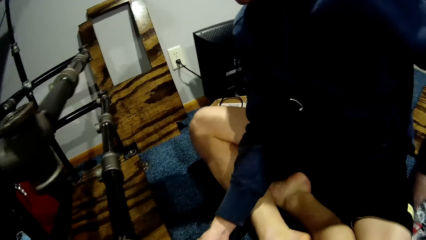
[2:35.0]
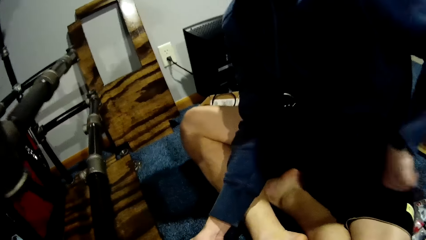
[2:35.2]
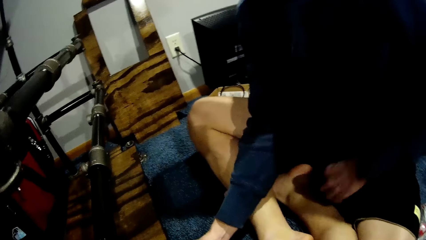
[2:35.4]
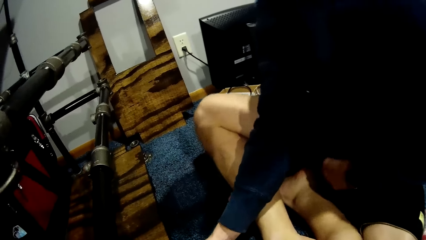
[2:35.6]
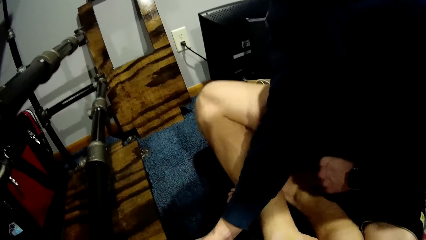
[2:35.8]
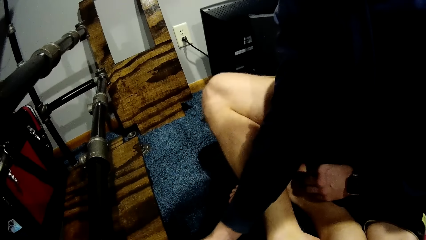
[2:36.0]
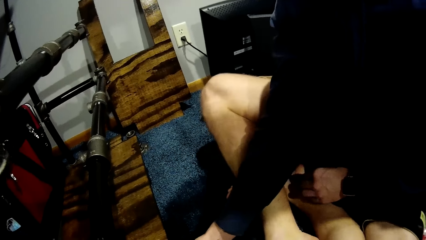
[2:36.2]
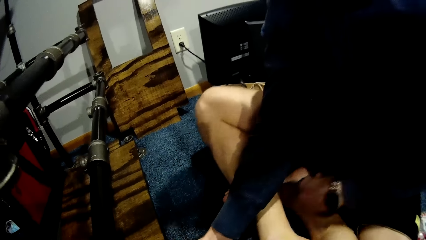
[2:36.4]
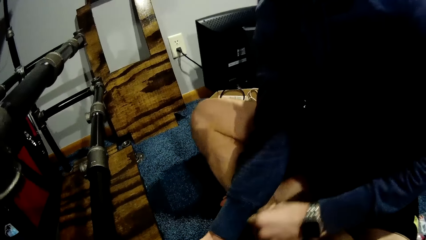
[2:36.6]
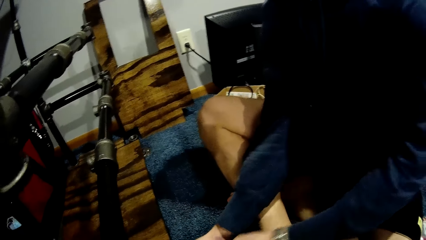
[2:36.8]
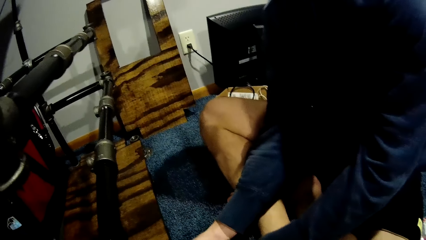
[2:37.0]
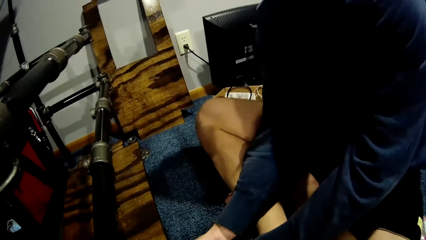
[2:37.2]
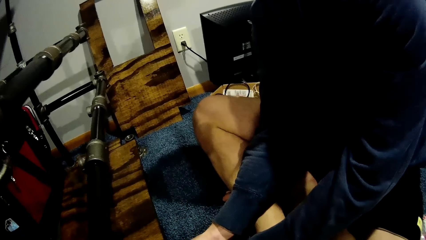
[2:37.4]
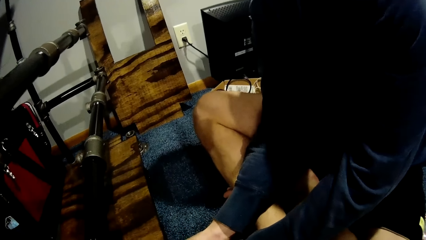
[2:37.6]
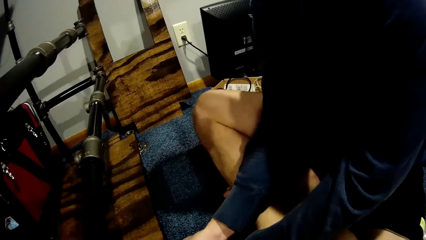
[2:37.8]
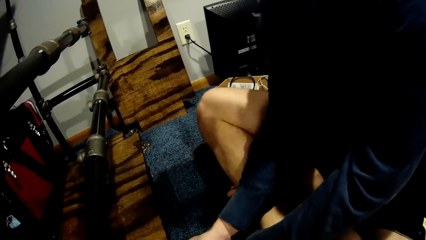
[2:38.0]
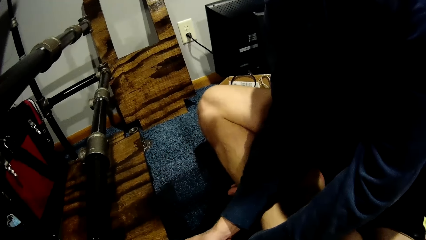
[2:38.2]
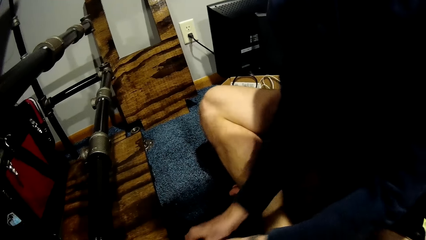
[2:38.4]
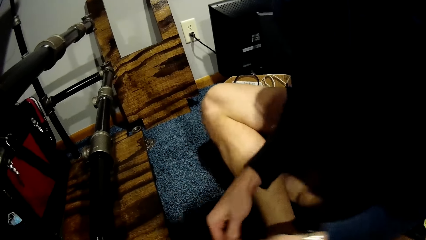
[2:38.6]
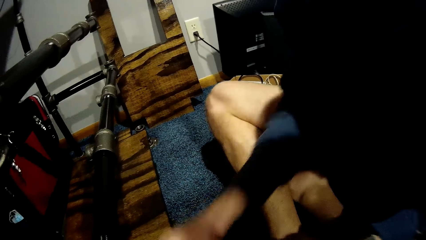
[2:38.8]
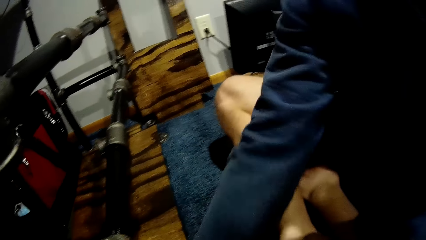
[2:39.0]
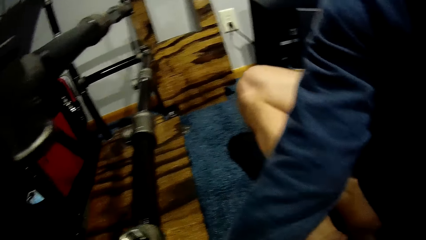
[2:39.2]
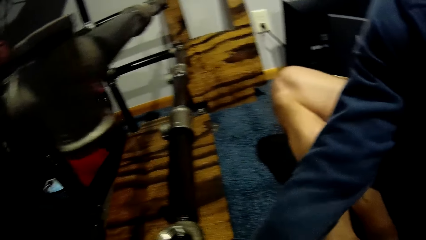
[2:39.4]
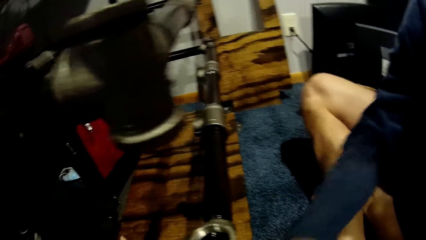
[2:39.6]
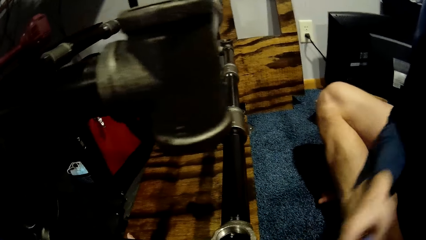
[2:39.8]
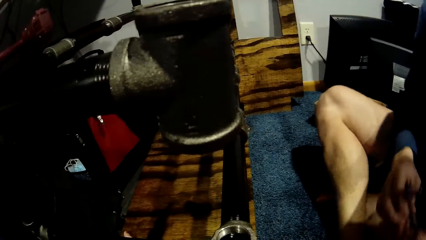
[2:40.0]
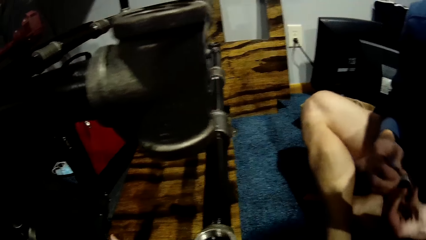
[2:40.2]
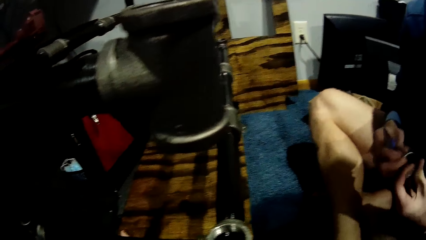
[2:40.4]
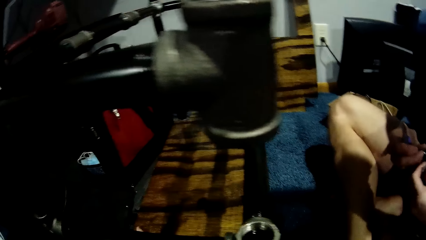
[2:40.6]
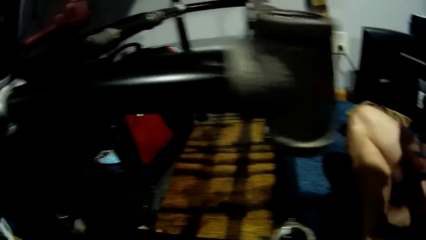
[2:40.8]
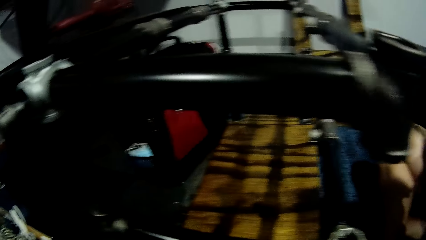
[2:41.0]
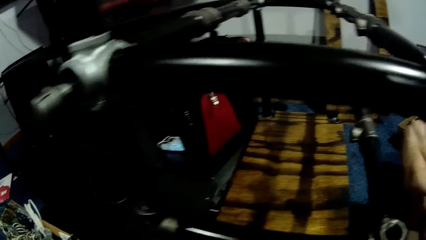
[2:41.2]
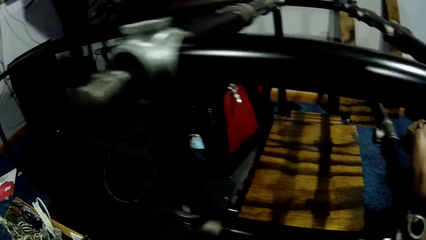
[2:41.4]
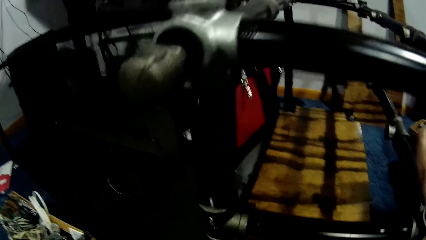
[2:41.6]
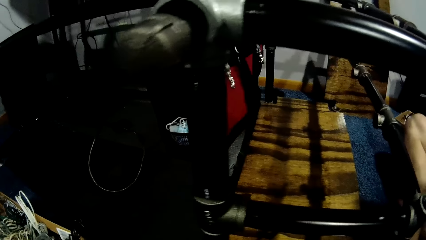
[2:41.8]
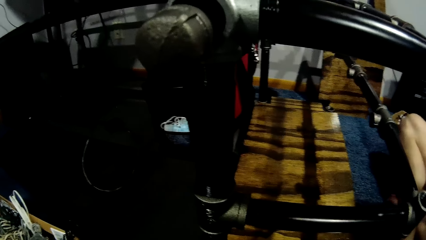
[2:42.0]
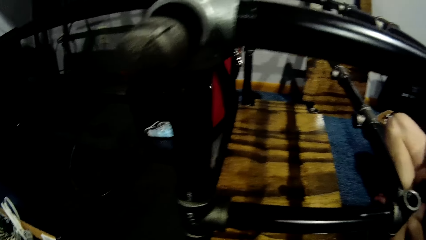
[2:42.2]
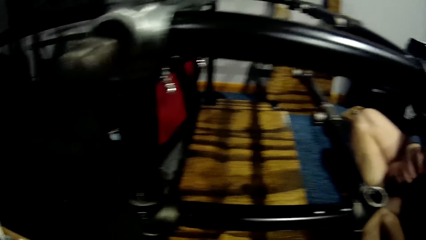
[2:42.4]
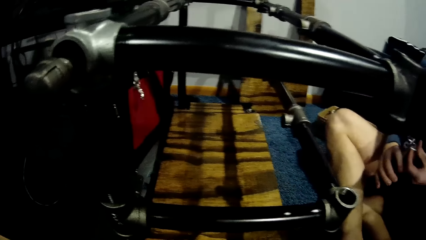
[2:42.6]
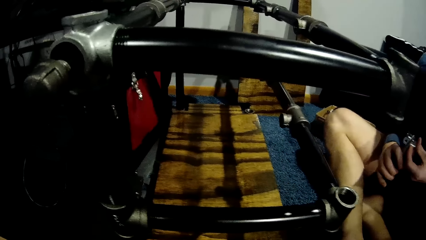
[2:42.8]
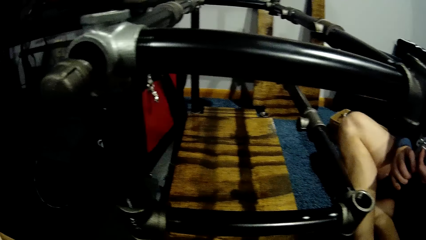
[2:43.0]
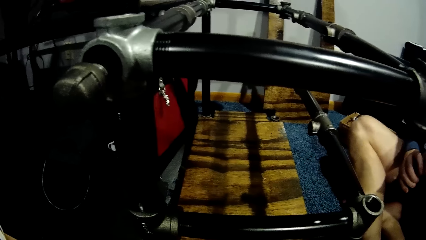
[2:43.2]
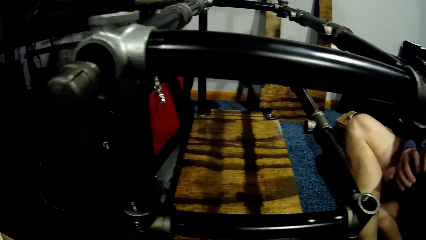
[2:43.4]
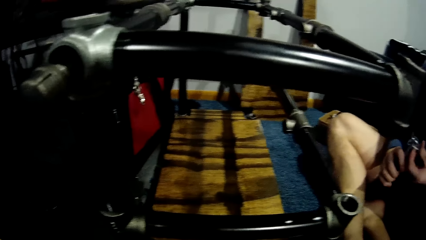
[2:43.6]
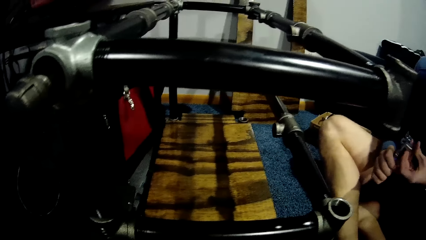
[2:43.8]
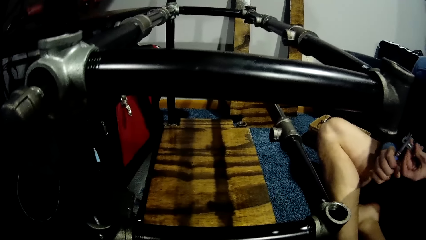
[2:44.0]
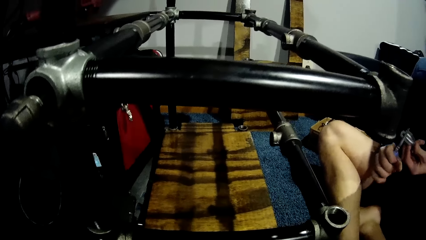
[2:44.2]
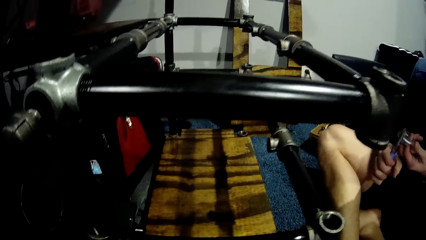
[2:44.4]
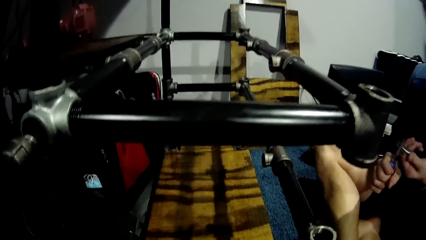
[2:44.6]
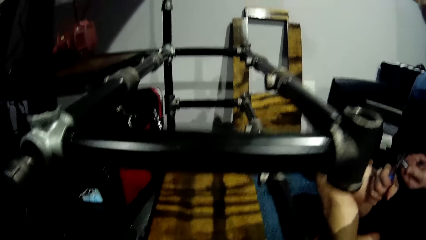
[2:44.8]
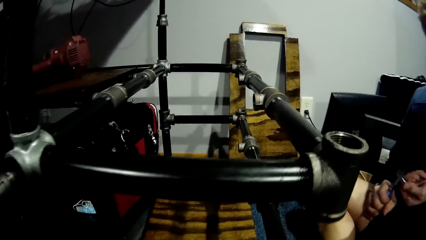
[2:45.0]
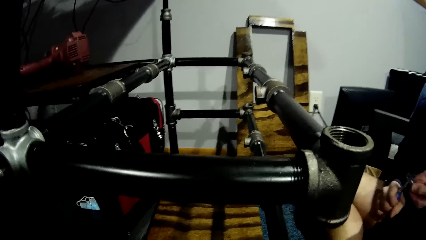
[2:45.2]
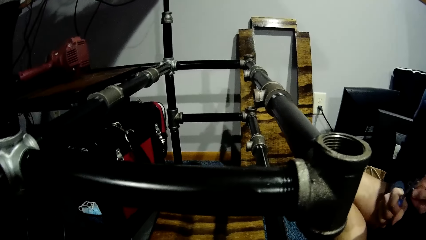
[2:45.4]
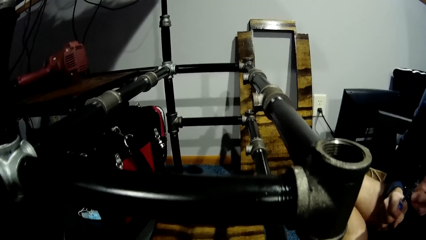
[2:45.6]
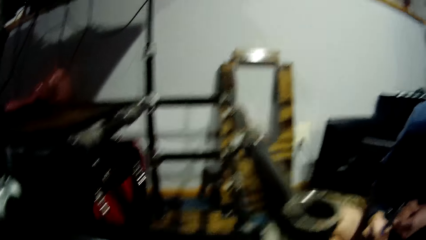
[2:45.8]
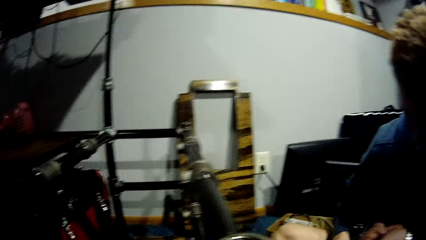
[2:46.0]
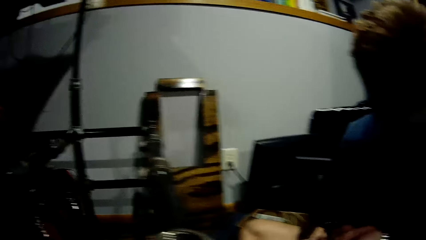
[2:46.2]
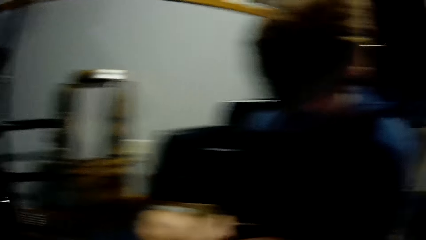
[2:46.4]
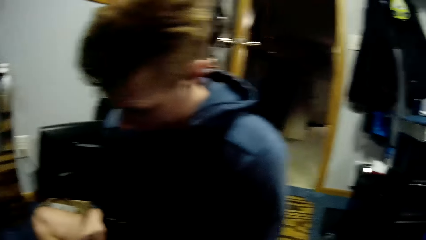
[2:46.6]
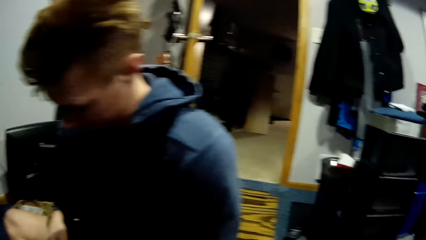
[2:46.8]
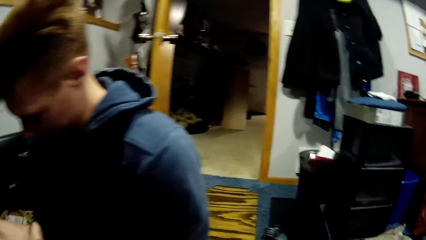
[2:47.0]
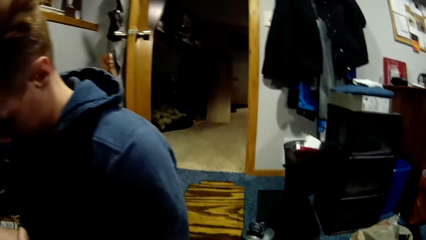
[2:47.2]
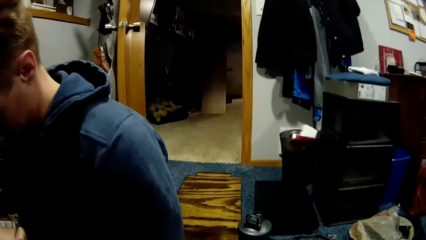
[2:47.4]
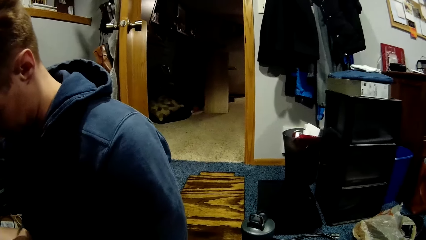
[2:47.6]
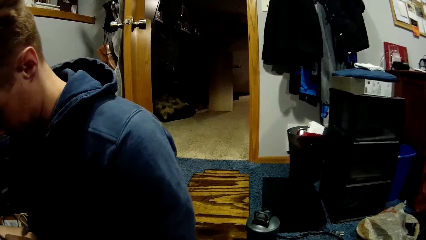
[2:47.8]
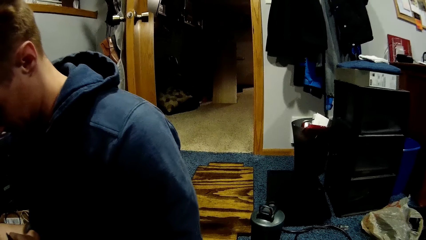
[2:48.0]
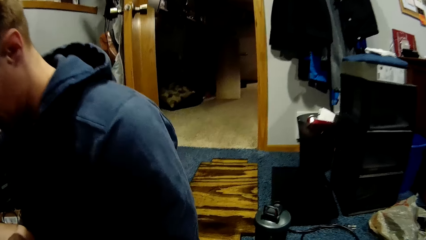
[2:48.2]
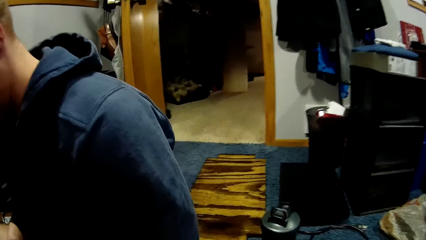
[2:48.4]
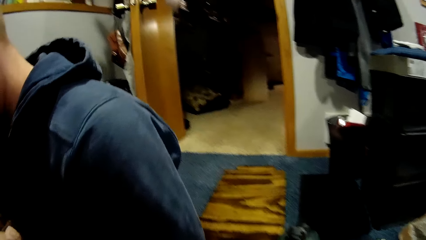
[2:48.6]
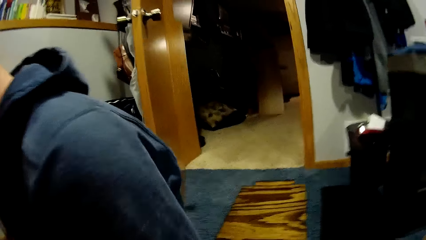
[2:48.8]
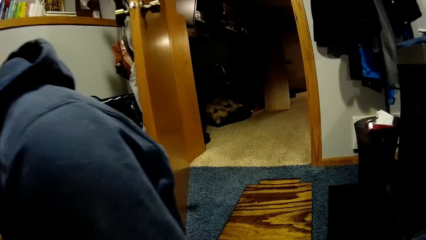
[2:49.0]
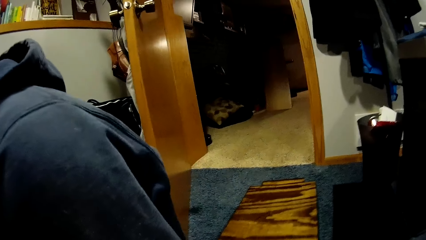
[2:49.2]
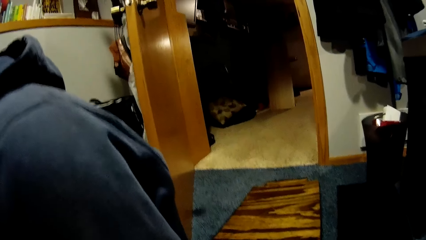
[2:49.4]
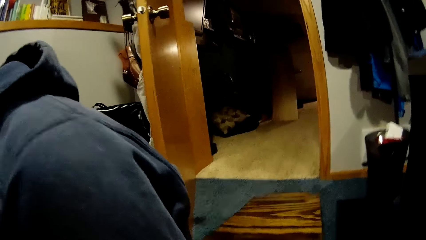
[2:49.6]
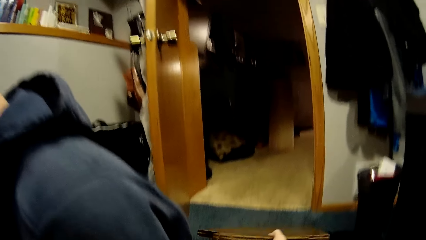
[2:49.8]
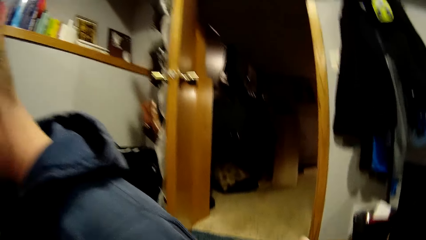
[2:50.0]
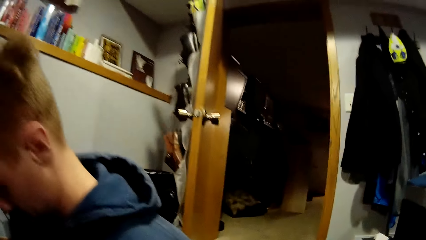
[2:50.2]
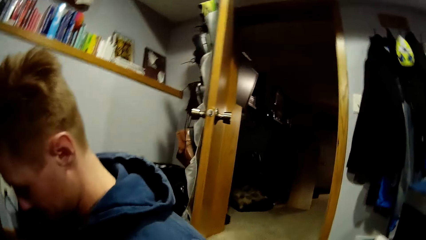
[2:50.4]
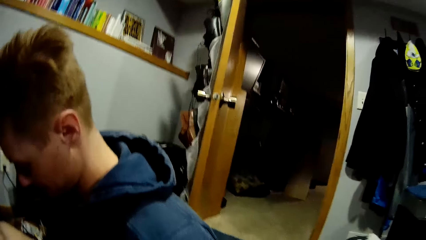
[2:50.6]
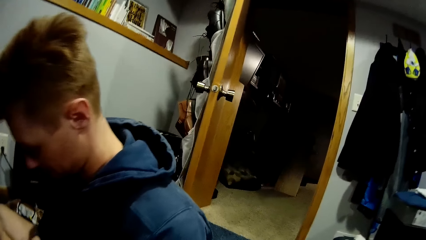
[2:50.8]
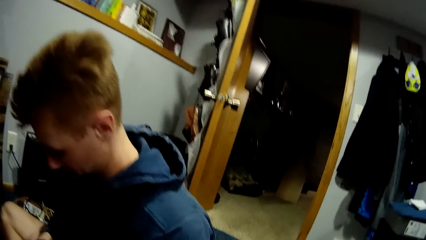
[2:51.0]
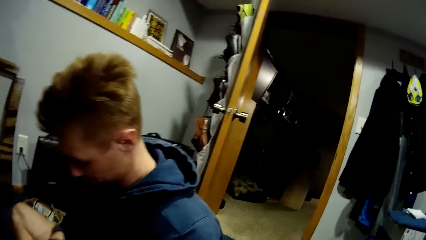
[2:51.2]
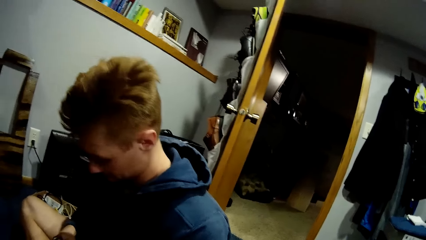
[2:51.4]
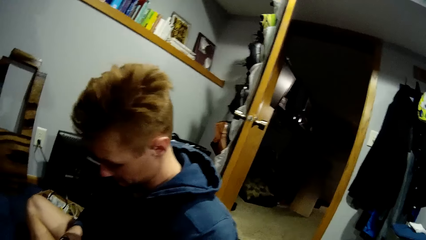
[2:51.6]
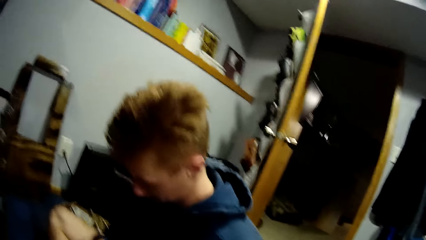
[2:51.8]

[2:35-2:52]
A man places his hands on the car lift. He picks up a plier with his right hand. He fixes the metal pipe in his left hand with the plier in his right hand.
